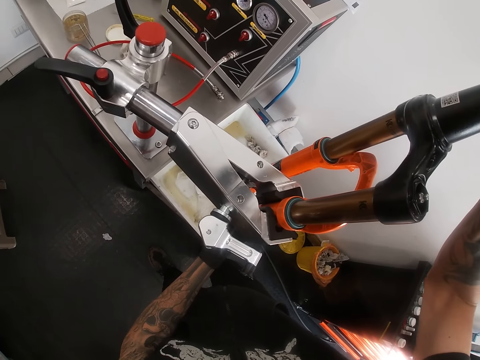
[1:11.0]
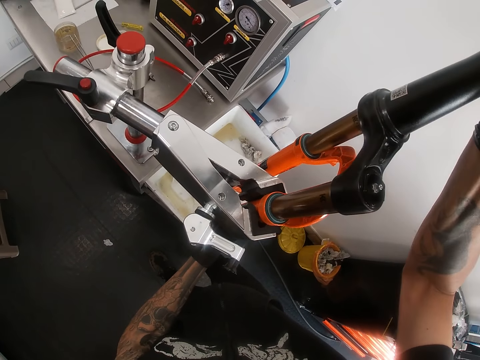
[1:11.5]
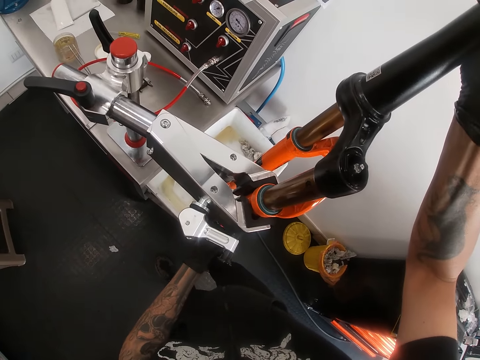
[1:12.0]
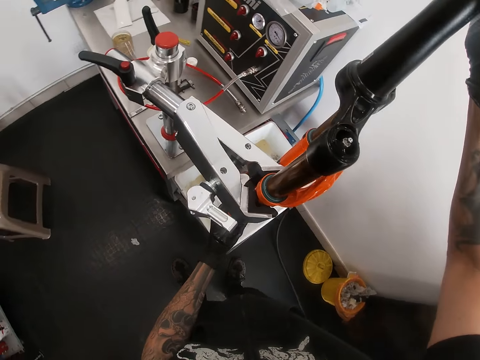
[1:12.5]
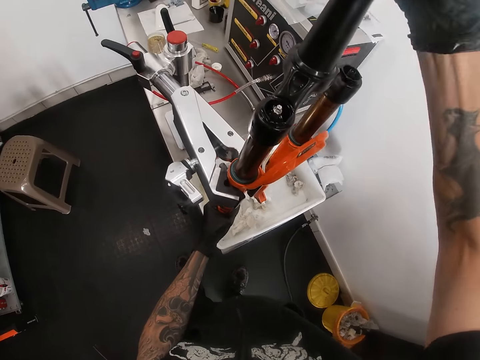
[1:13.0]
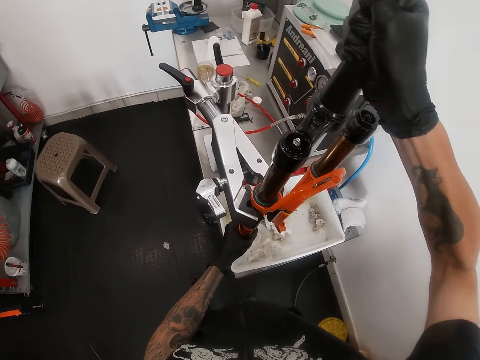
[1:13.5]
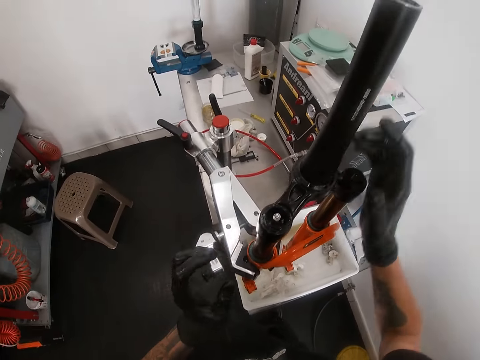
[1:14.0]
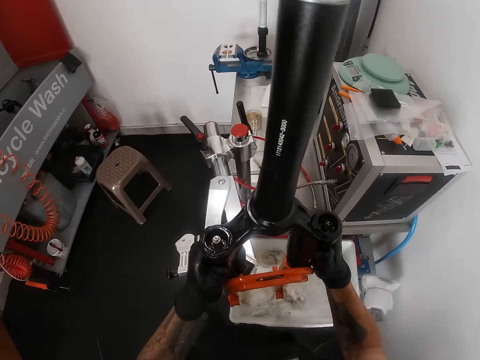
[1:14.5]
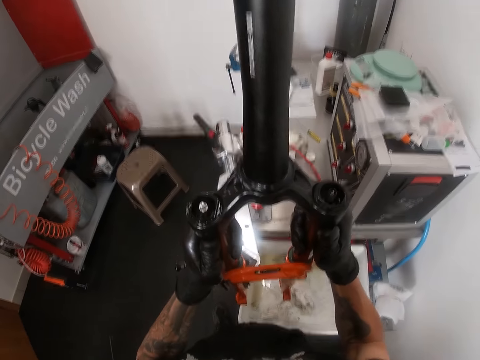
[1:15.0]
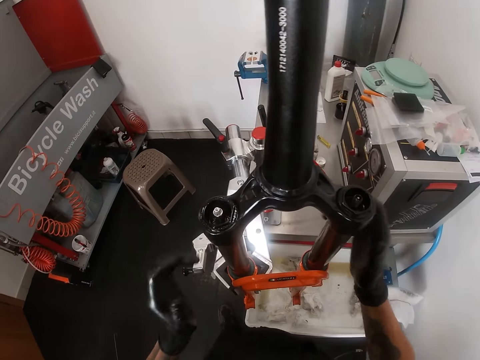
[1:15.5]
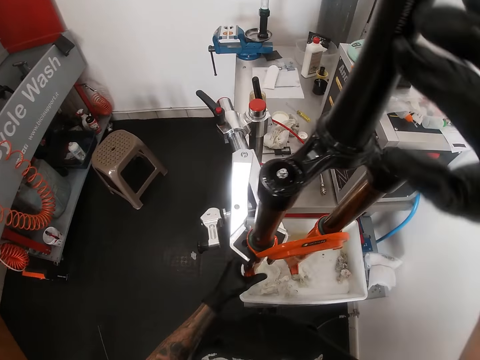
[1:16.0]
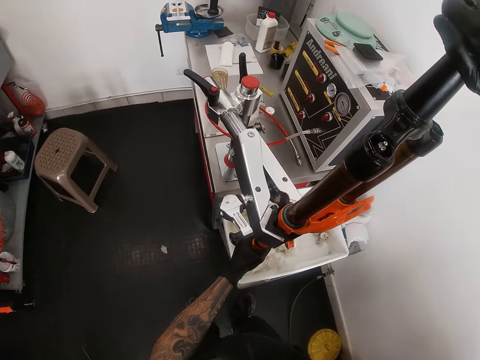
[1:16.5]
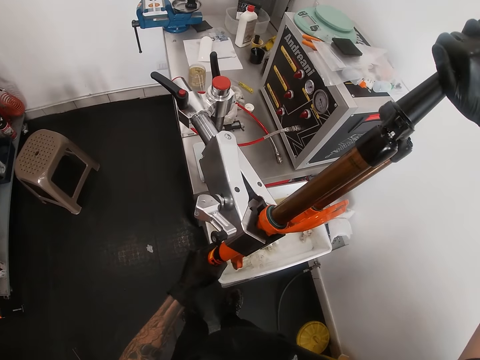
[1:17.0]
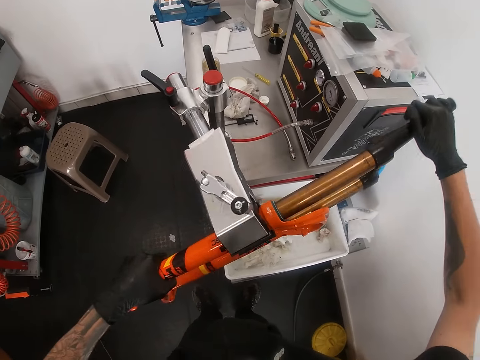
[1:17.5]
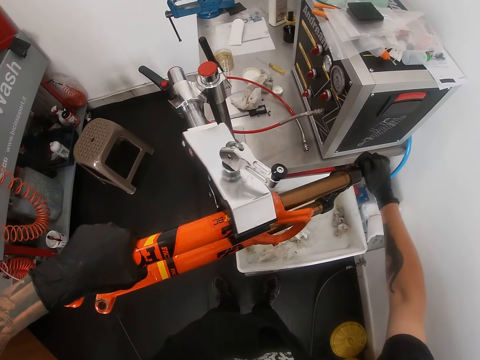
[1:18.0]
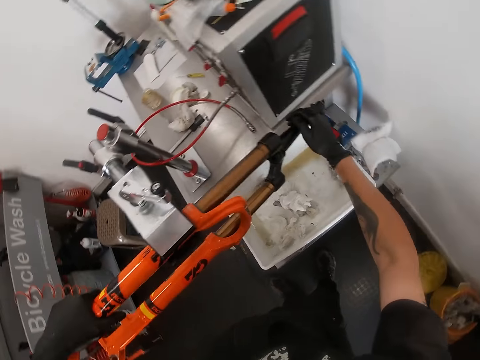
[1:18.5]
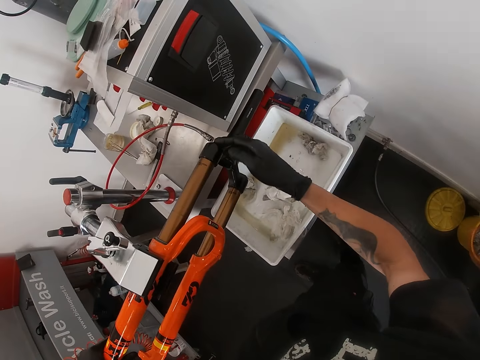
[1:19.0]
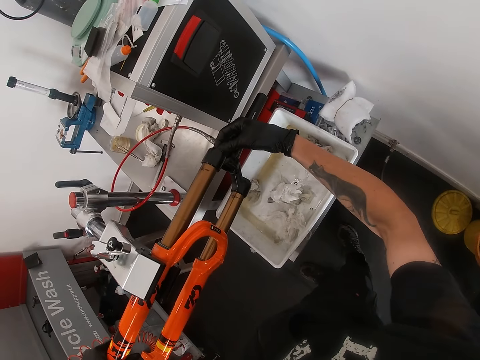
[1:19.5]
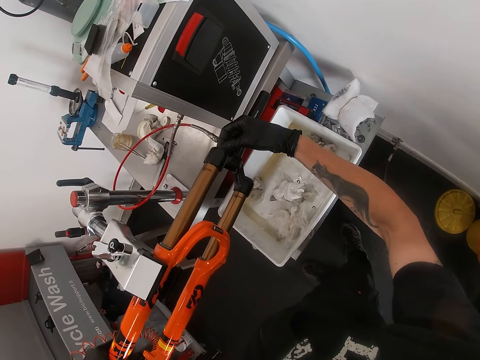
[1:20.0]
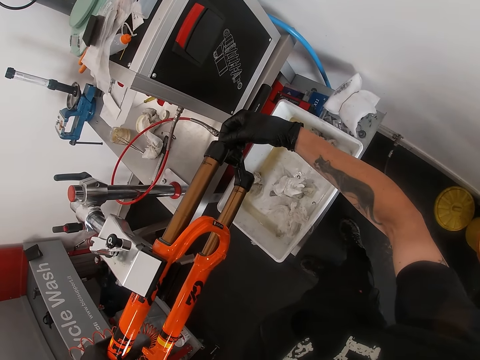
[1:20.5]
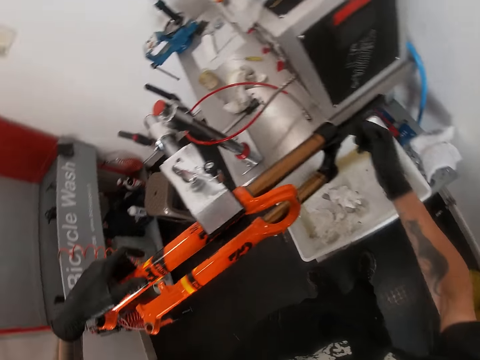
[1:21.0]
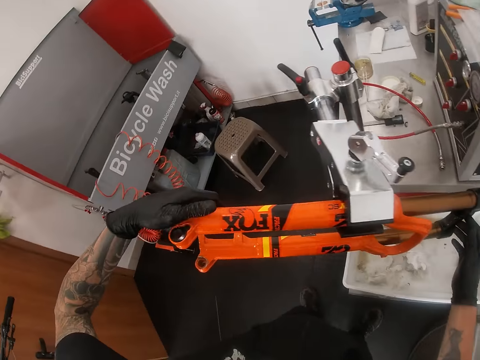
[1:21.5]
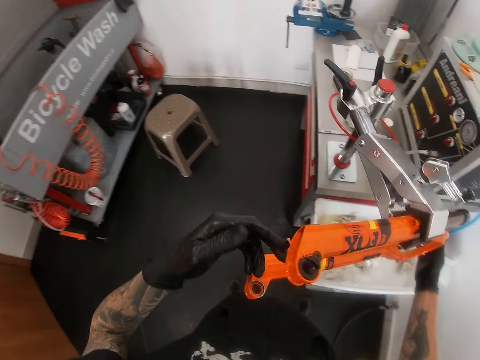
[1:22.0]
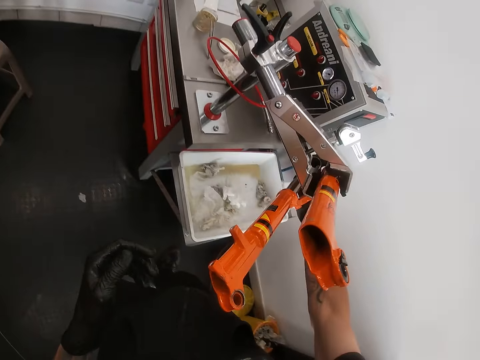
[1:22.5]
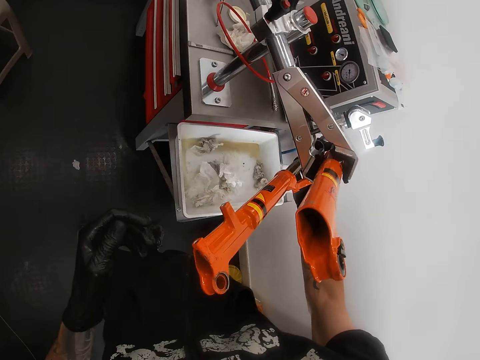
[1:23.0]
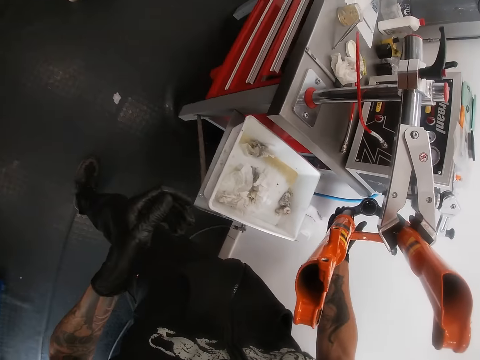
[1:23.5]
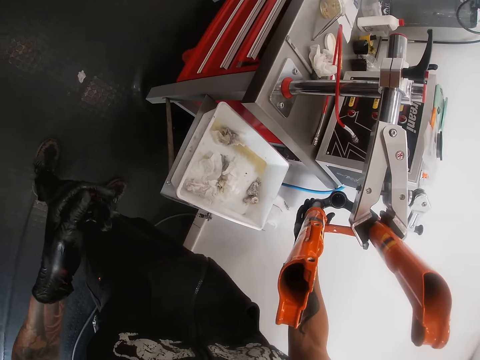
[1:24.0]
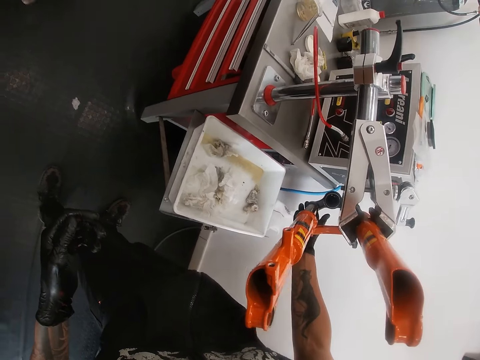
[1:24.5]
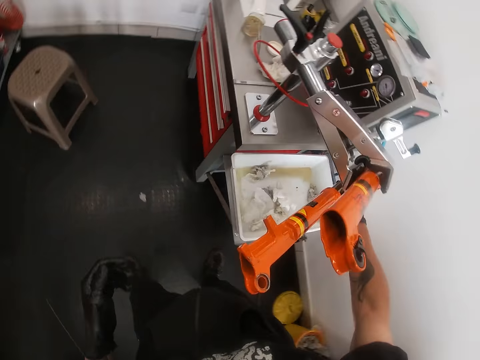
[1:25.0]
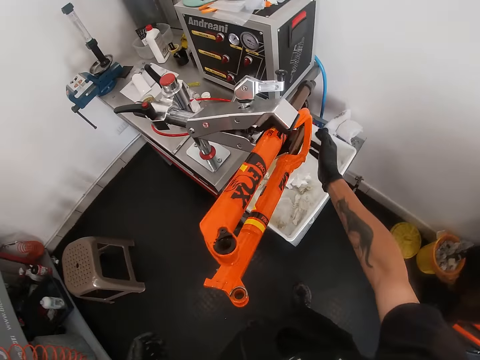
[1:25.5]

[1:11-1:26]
The camera wearer turns the bicycle fork on a bike stand sideways with his hands. They touch the bicycle part. They look around the garage. They stare at the bicycle parts.

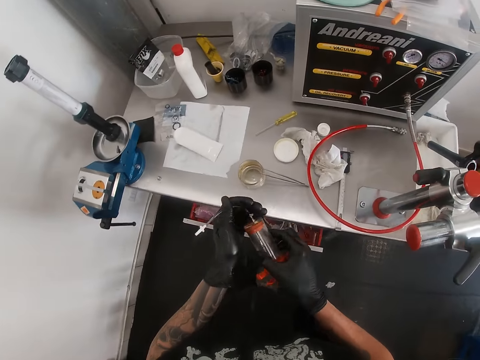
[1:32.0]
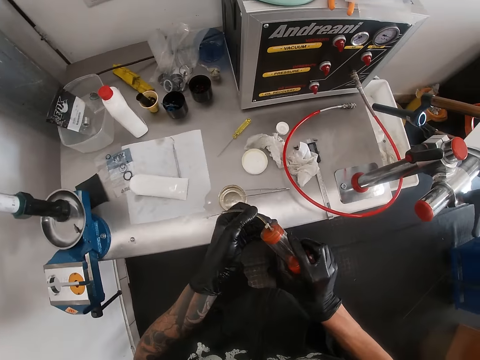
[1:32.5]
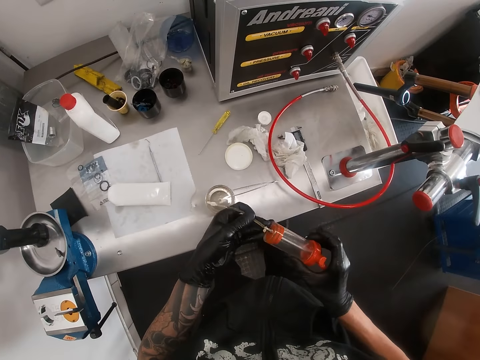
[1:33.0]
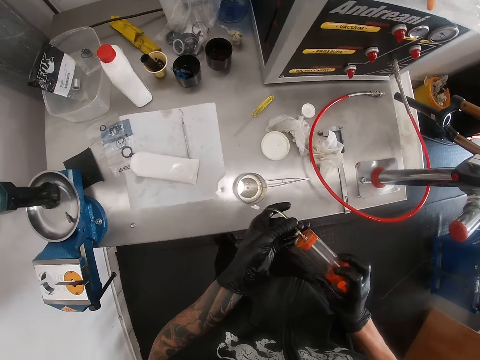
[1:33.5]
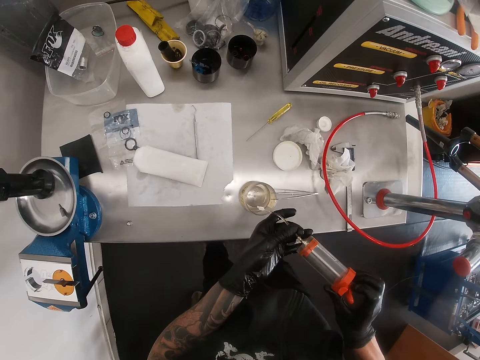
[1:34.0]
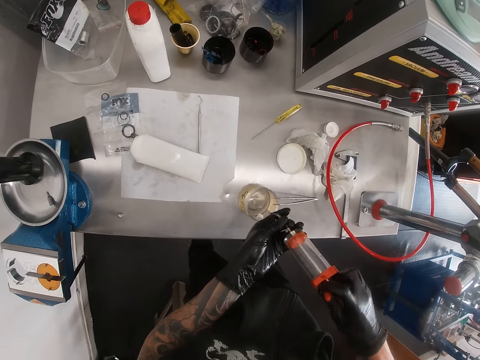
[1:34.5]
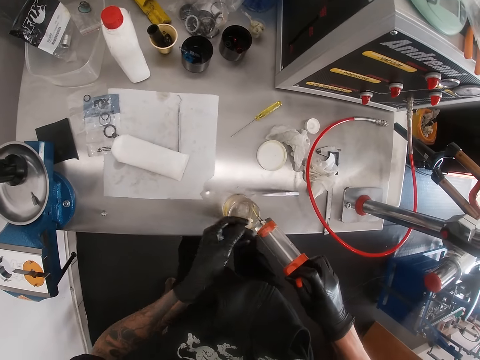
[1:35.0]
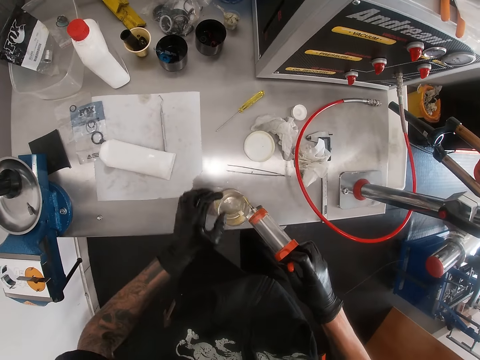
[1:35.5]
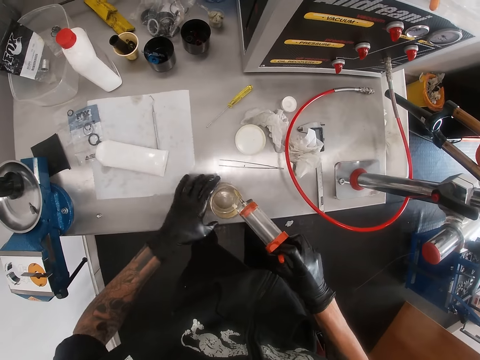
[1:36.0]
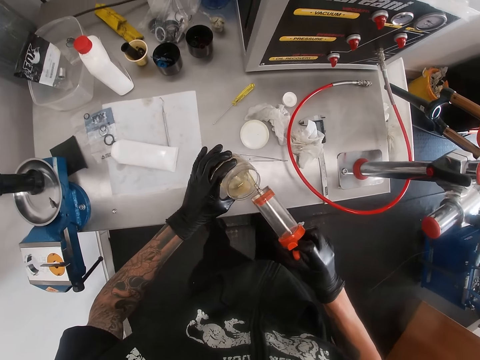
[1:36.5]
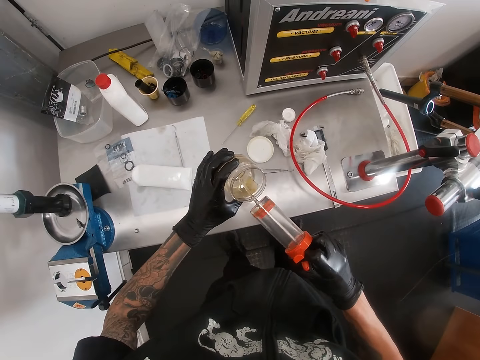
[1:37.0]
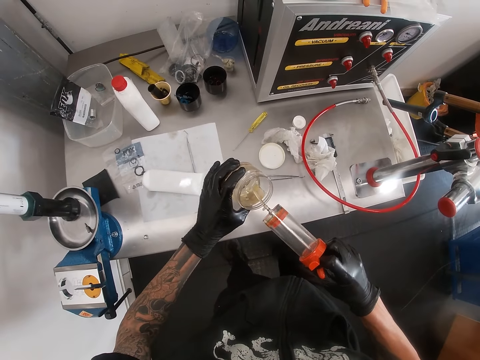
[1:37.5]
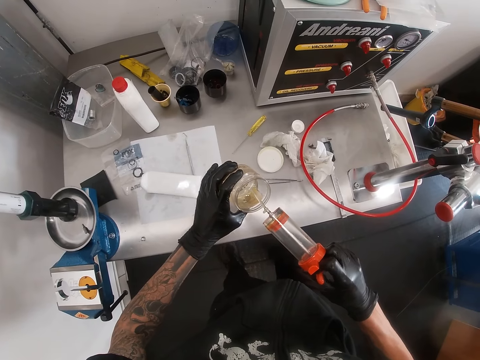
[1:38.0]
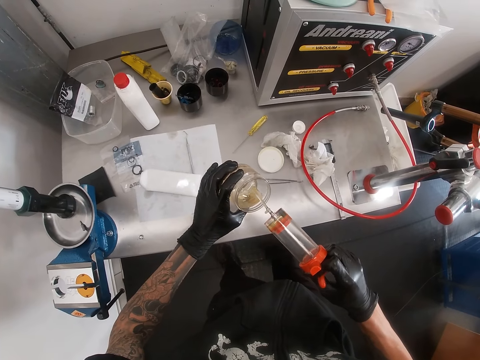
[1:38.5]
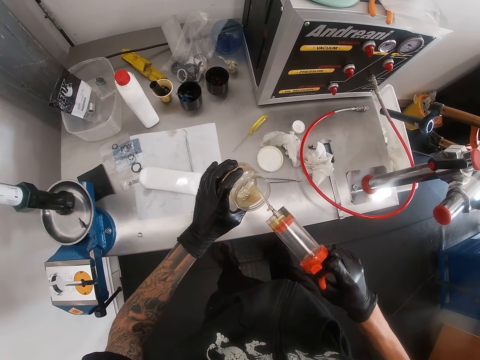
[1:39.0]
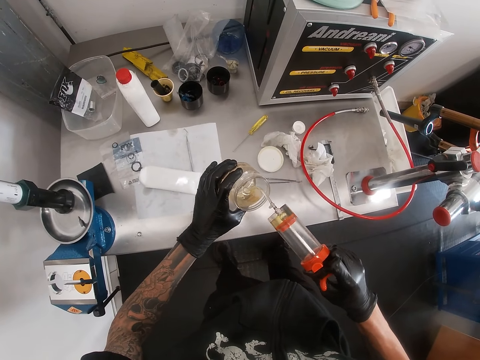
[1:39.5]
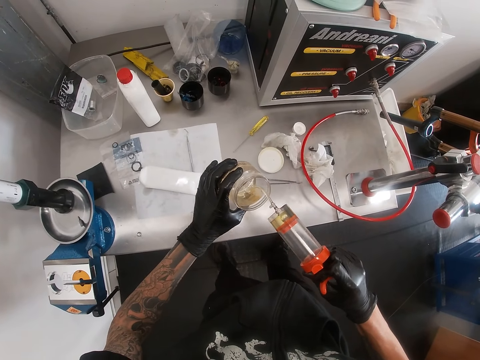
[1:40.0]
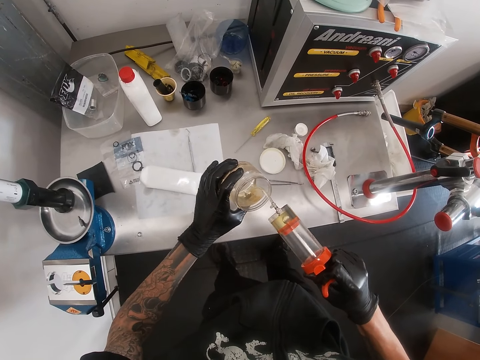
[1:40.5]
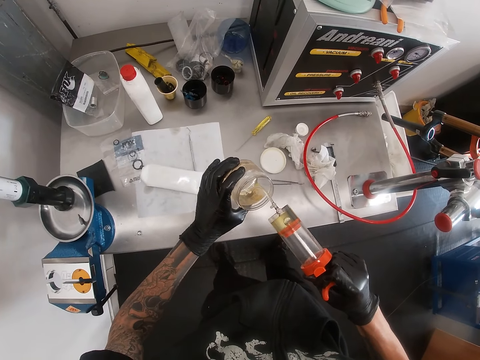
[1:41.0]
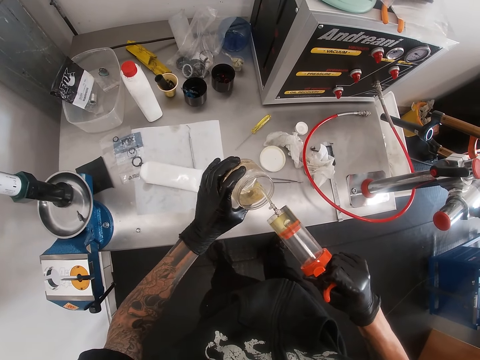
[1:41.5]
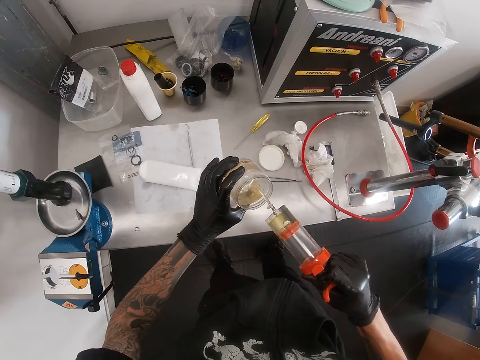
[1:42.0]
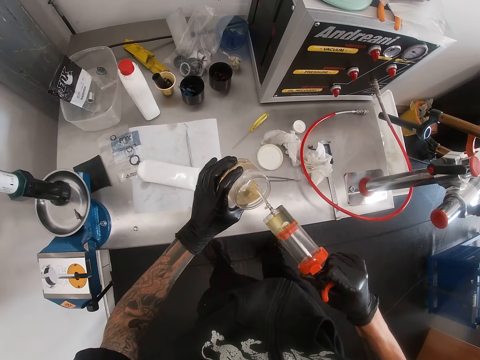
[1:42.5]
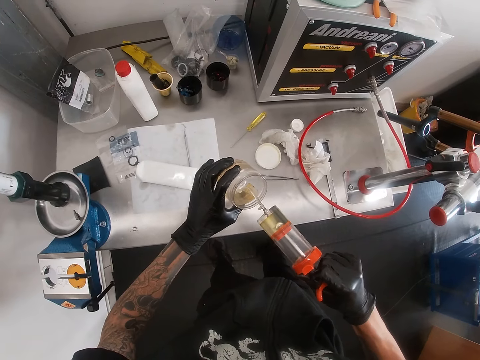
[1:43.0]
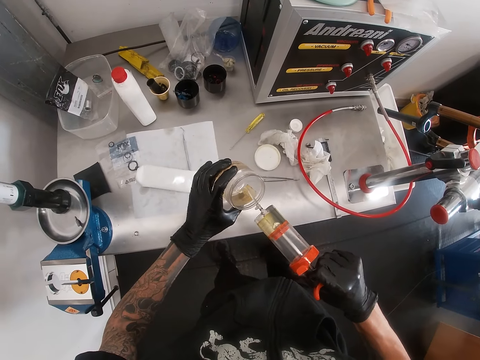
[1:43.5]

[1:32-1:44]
The camera wearer closes the drawer with his right leg. He inserts the oil suction syringe into a fork fluid container on the table with his right hand. He picks up the fork fluid container from the table with his left hand. He withdraws some fork fluid from the fork fluid container with the oil suction syringe in his right hand.
